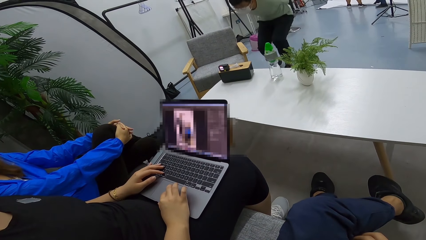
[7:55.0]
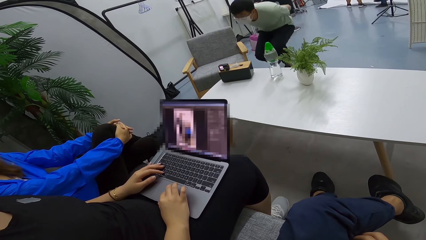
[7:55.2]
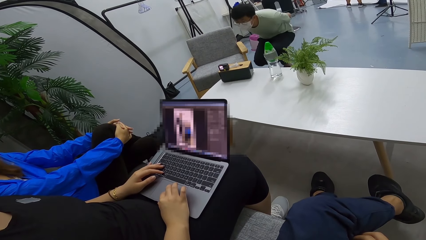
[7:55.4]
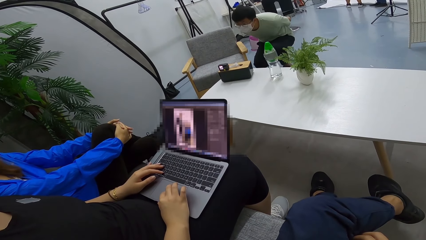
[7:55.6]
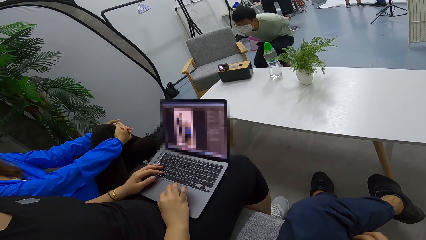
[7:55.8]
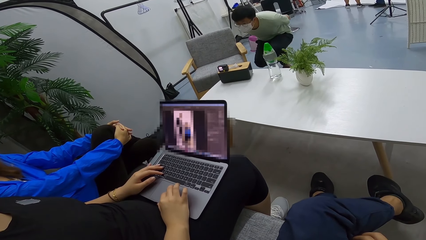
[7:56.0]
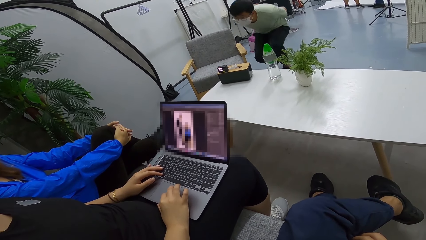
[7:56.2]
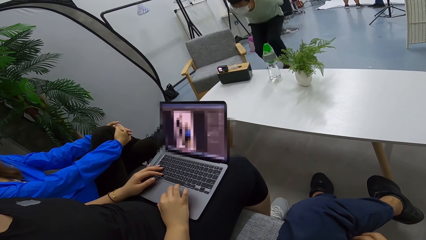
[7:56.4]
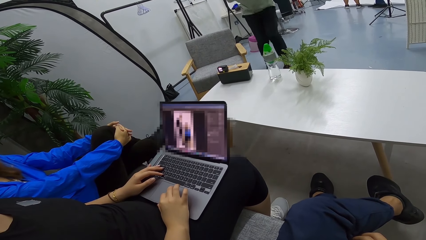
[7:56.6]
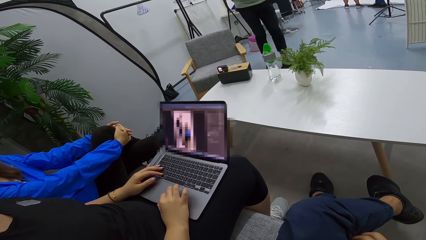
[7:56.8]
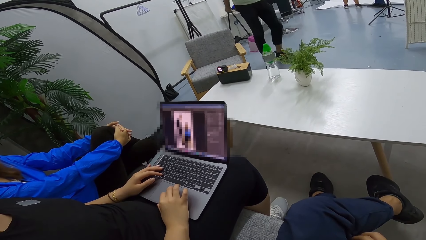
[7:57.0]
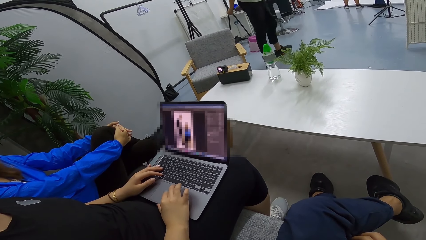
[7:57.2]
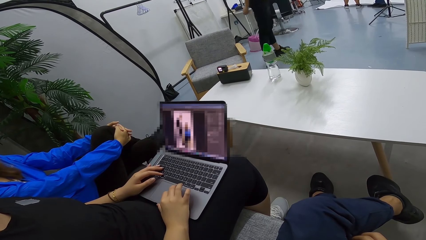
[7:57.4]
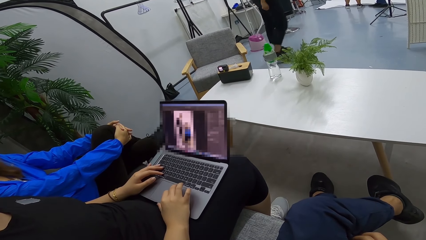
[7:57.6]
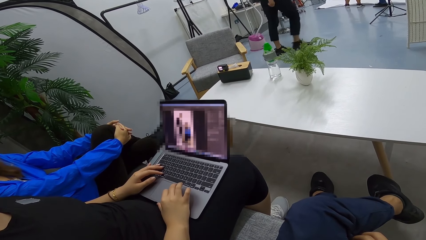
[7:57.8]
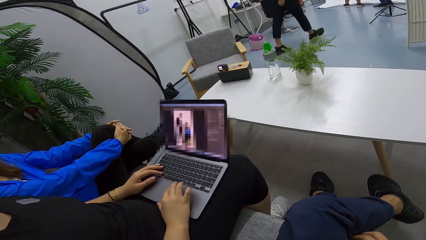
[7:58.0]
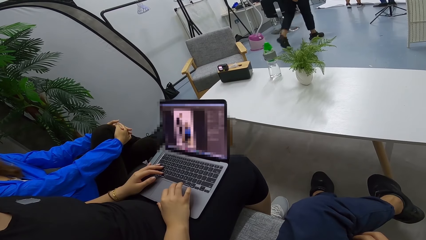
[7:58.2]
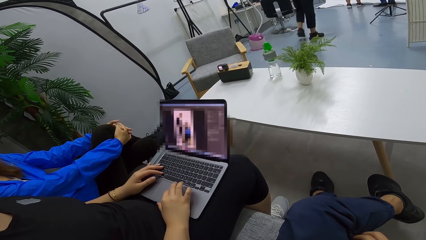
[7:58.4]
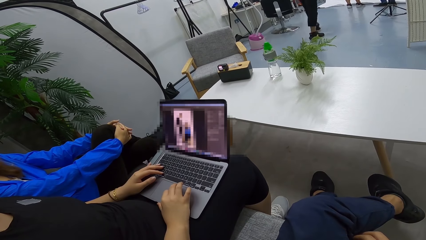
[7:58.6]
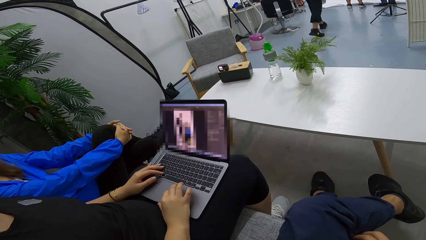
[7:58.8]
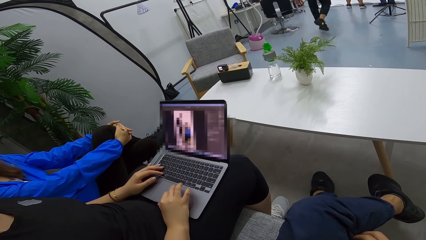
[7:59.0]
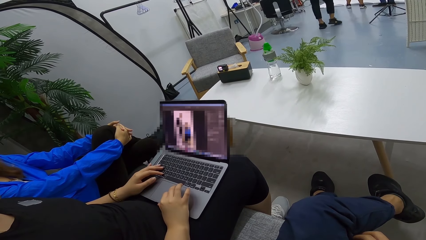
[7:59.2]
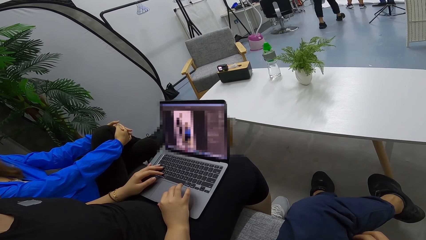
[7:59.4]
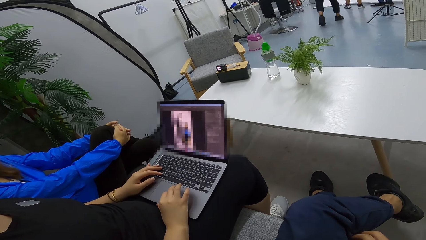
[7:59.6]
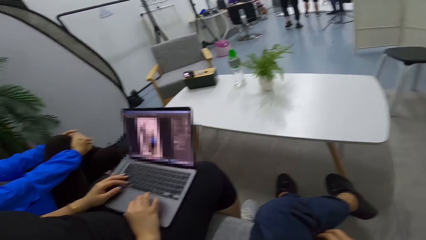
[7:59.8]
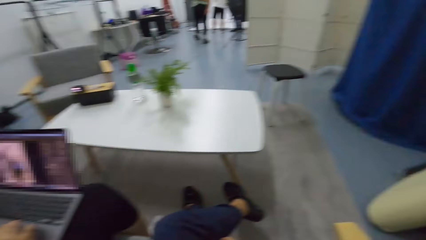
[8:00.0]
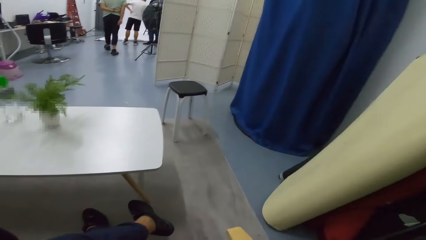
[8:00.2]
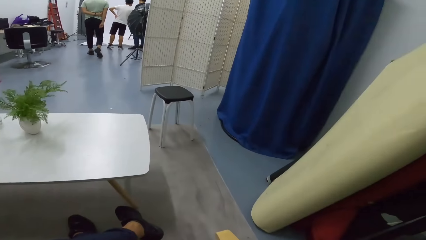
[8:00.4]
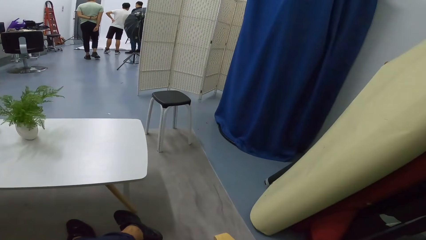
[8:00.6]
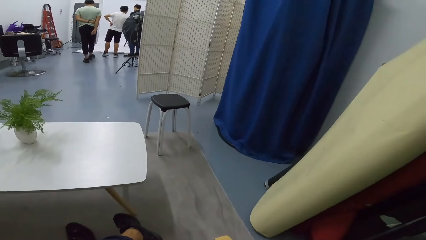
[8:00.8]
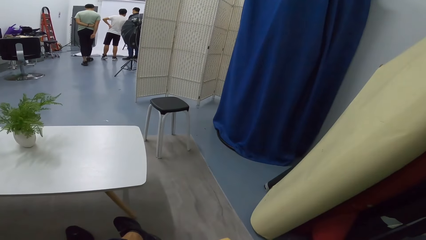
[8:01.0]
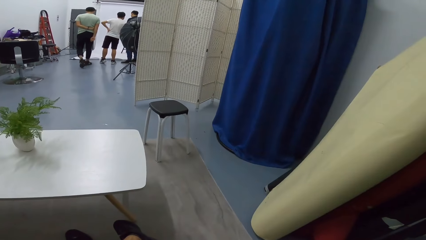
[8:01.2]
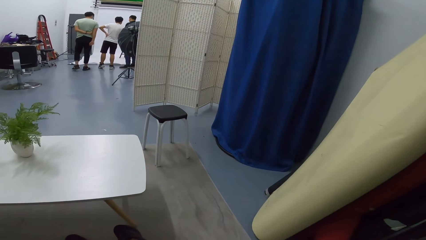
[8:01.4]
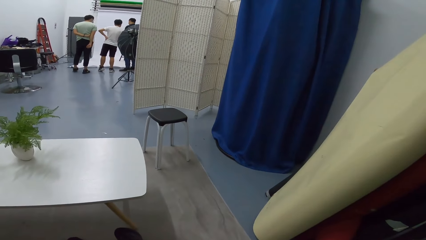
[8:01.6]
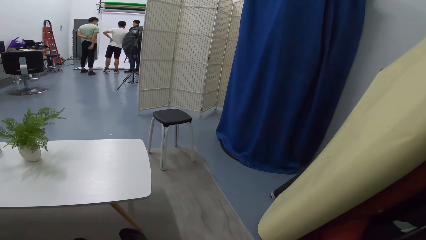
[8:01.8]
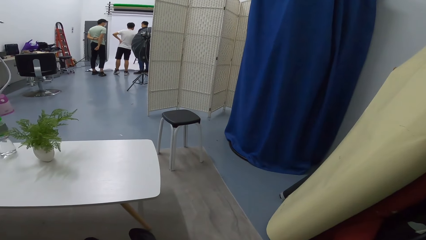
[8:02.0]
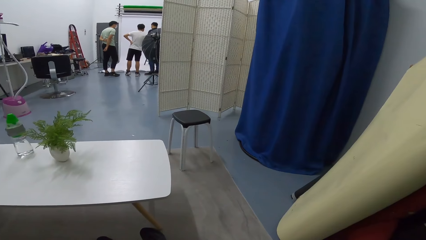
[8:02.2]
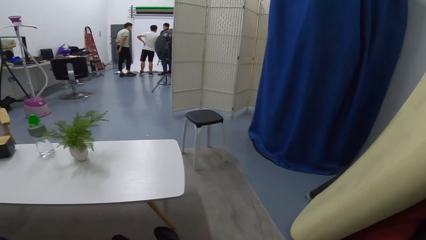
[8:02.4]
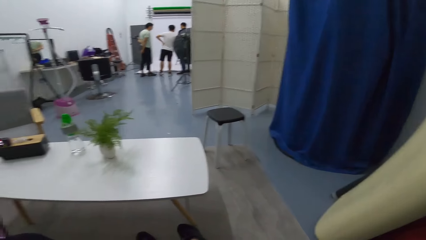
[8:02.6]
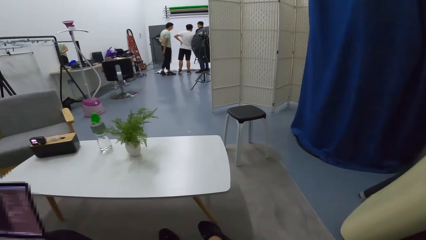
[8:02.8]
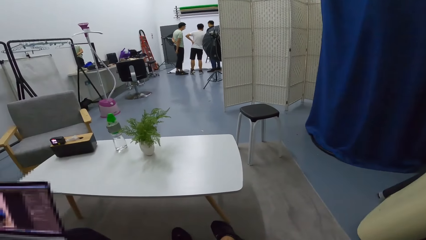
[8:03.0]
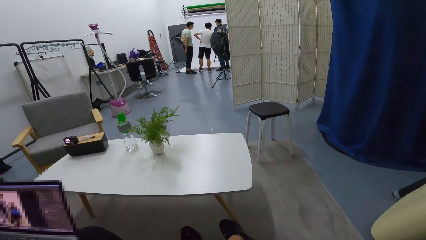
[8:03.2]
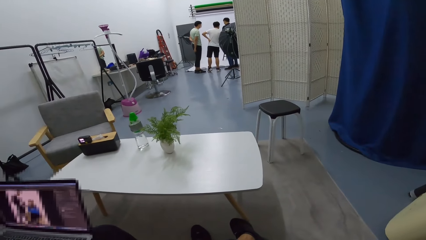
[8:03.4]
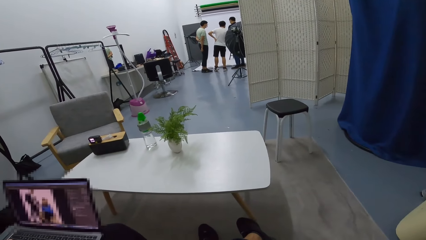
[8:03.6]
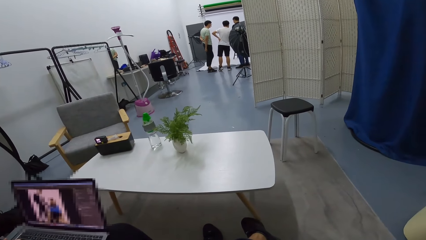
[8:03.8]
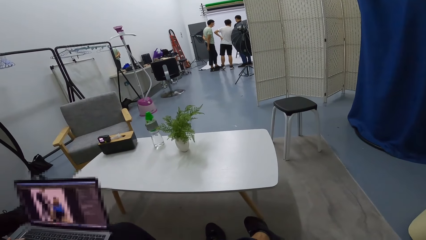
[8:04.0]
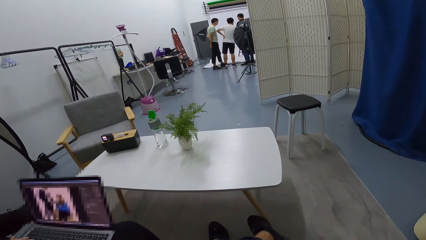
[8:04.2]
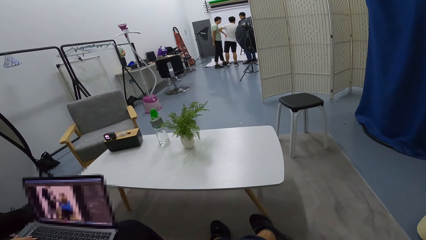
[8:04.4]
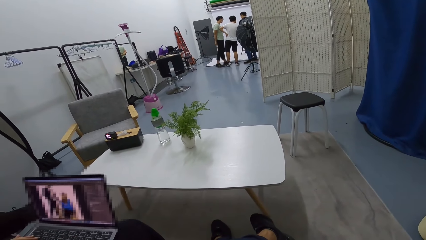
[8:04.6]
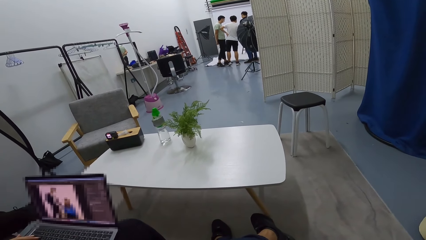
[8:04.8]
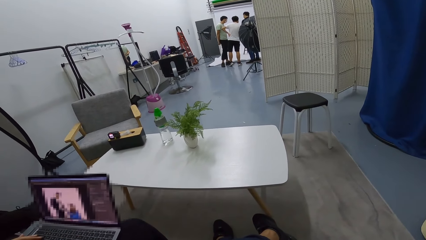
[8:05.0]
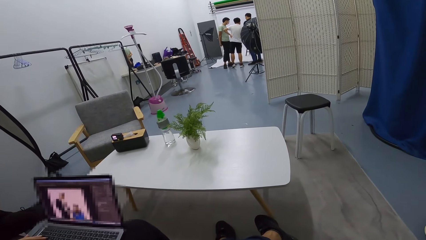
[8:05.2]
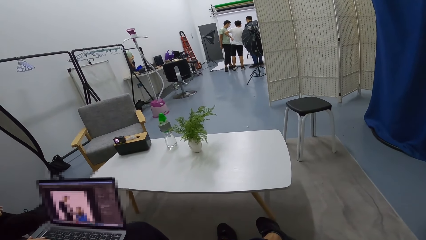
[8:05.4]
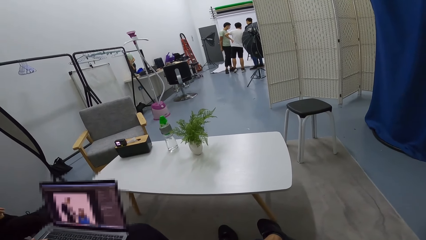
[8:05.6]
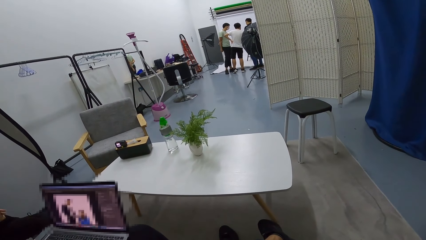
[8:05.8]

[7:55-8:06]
The camera wearer looks around.

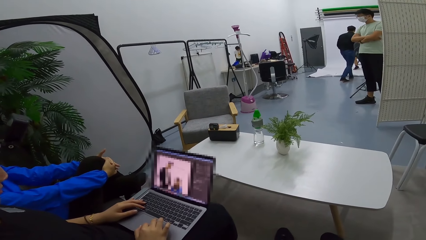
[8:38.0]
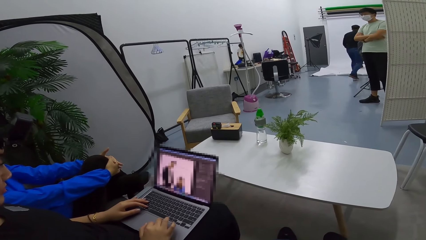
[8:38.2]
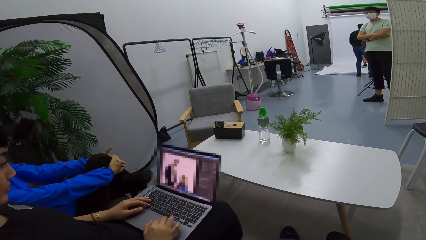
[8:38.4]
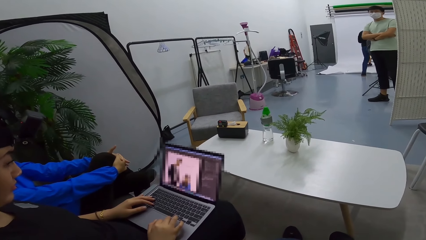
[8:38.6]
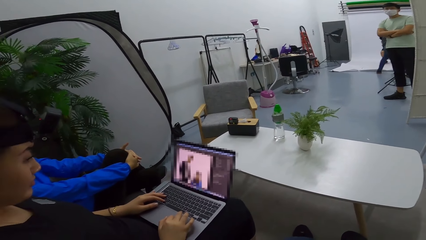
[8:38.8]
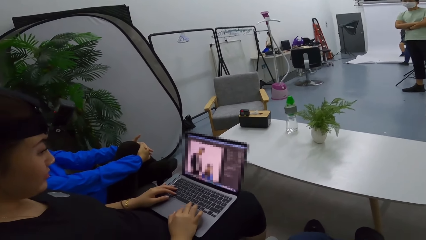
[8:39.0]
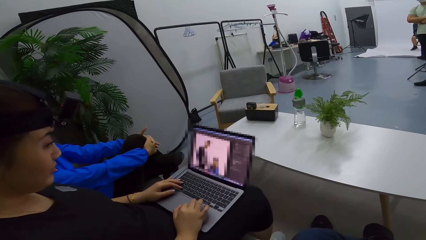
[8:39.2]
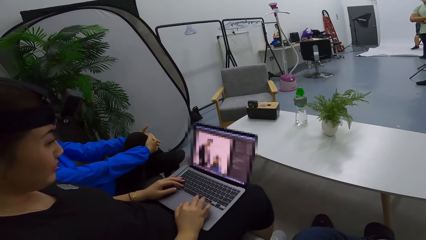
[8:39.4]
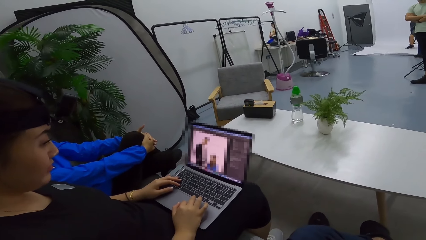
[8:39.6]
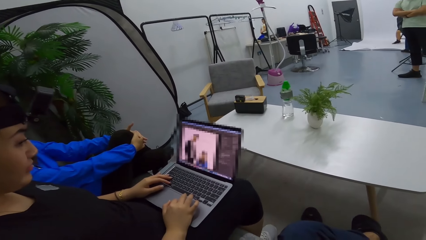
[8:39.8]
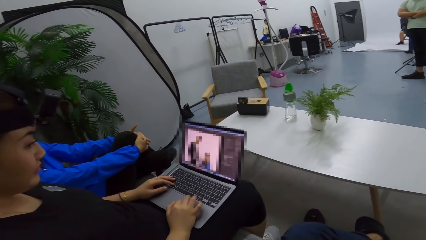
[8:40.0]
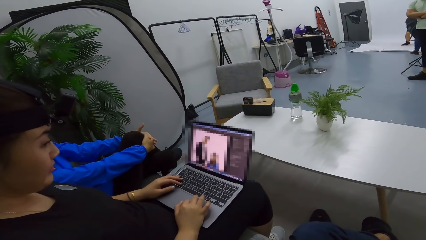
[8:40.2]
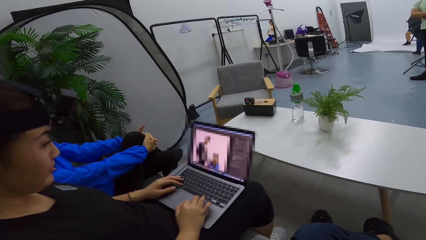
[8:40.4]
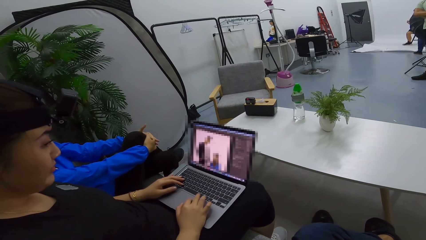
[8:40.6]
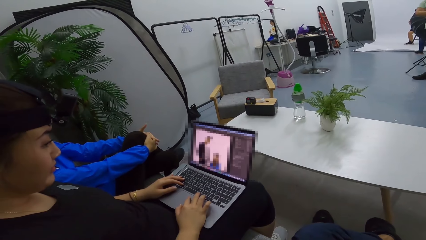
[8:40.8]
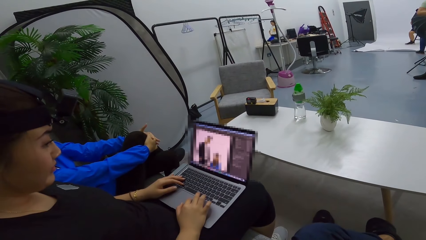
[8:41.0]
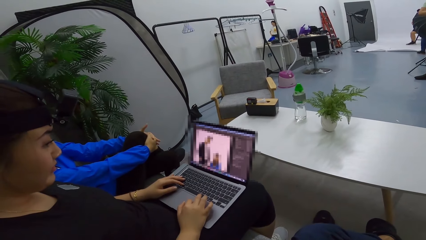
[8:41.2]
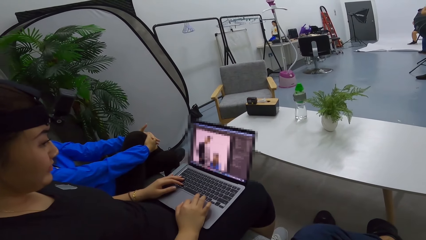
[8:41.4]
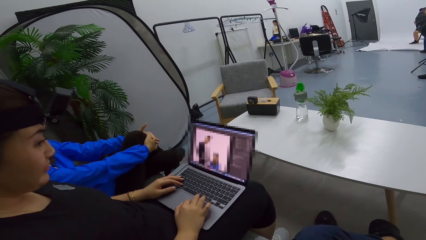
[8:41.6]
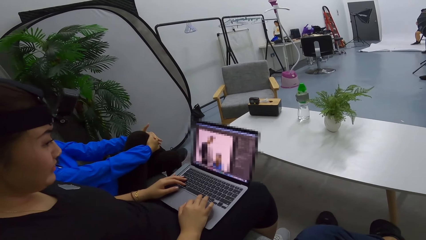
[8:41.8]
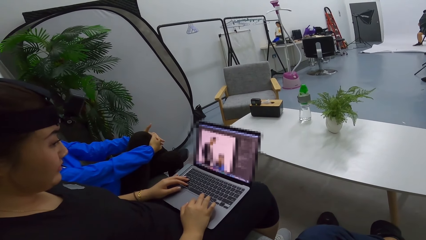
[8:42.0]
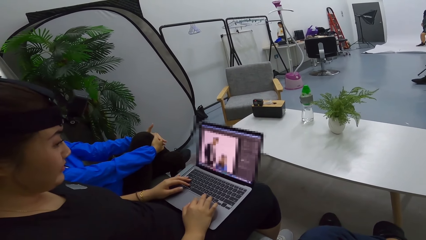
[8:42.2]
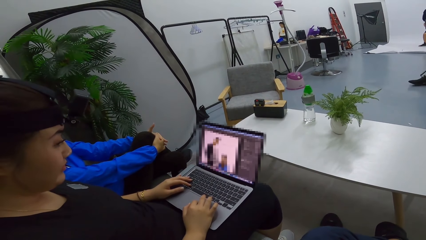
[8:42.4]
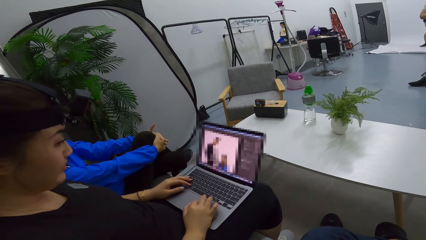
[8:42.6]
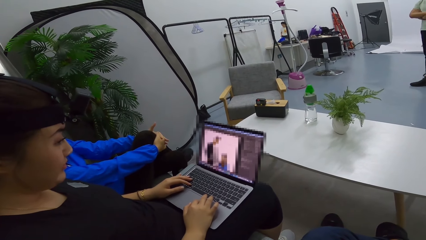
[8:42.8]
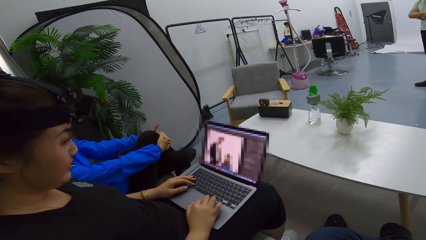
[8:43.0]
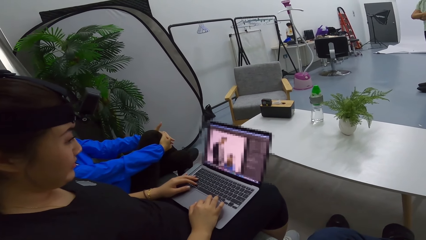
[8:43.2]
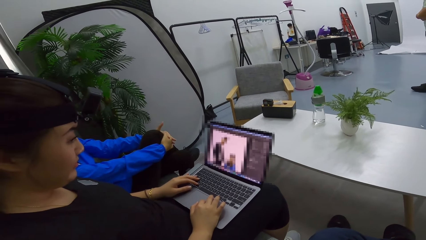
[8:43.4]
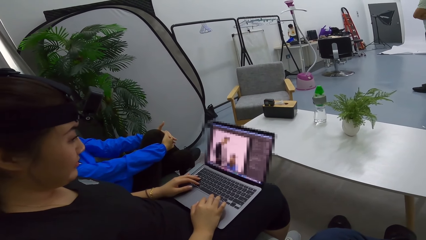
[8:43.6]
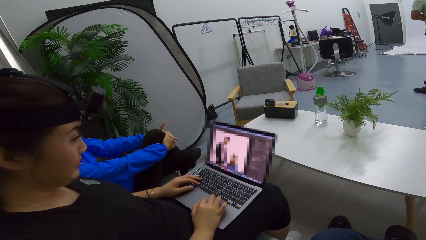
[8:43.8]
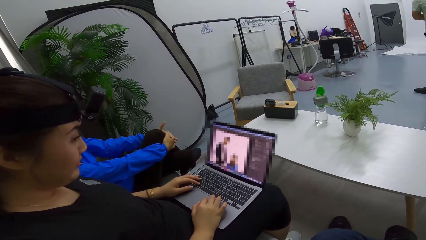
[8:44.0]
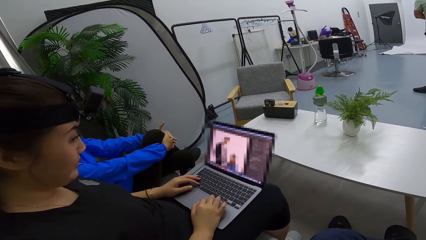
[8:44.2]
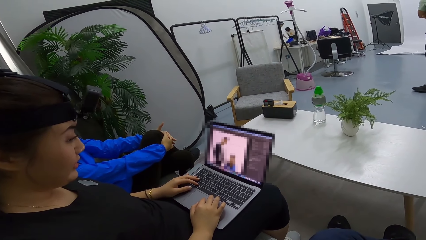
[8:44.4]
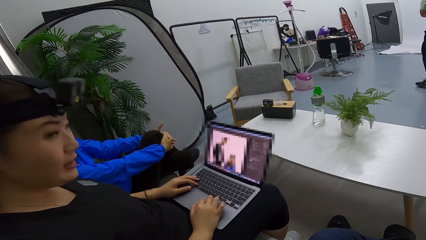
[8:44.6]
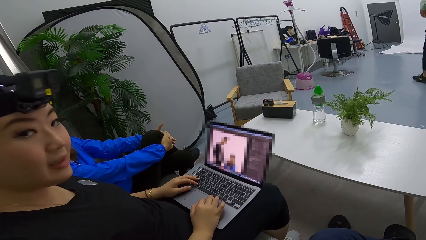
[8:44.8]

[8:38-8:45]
The camera wearer talks to the person.
